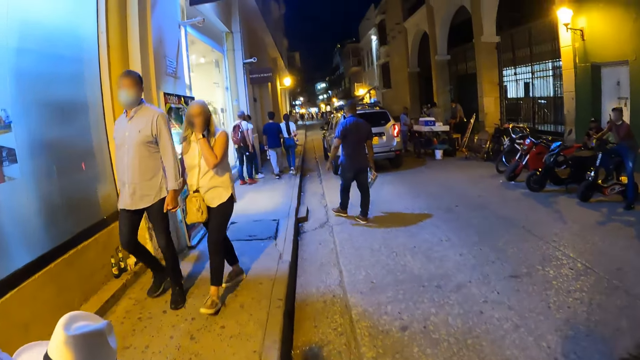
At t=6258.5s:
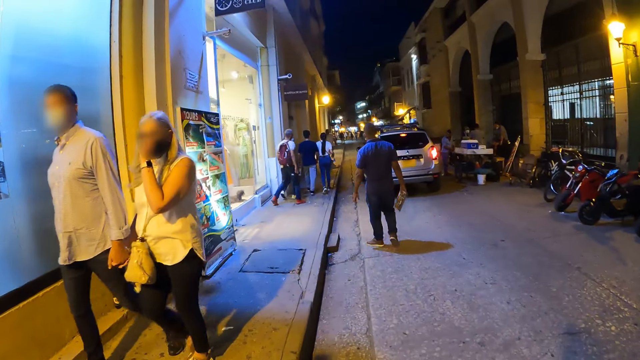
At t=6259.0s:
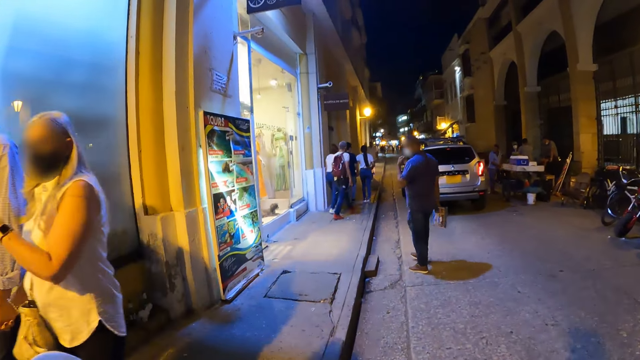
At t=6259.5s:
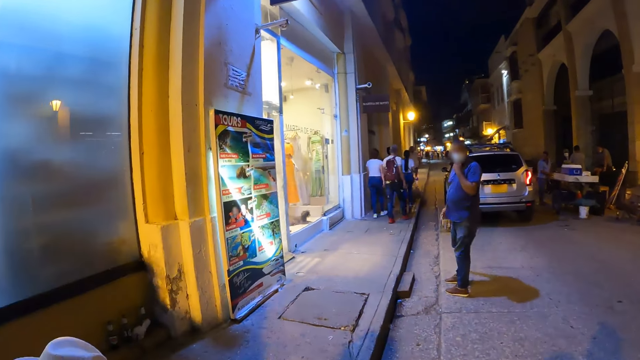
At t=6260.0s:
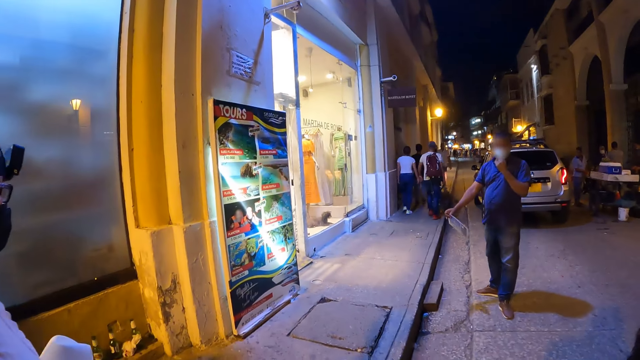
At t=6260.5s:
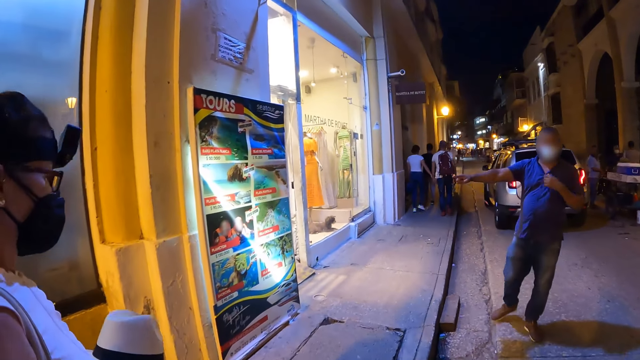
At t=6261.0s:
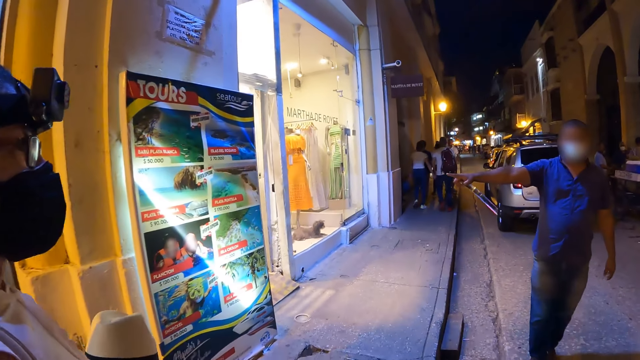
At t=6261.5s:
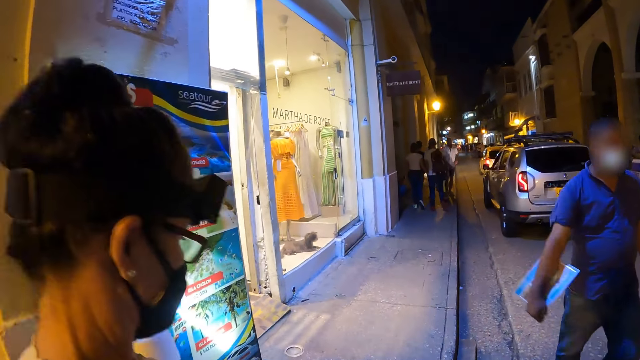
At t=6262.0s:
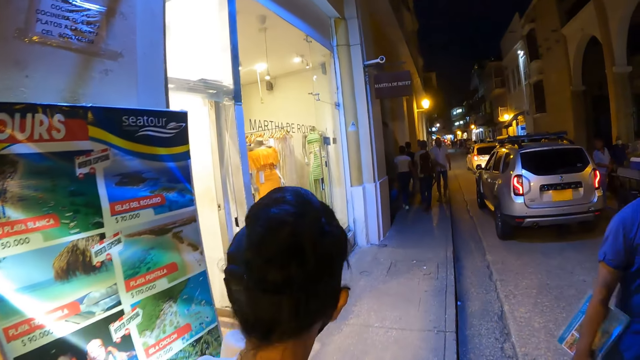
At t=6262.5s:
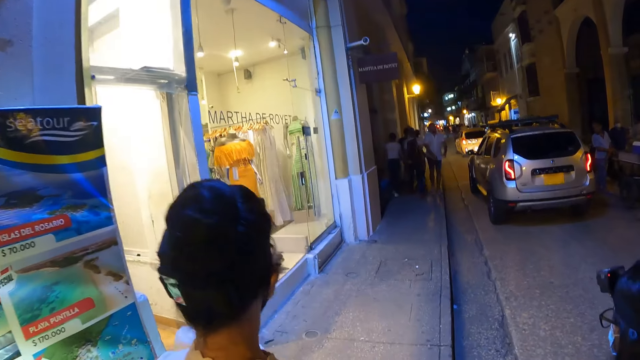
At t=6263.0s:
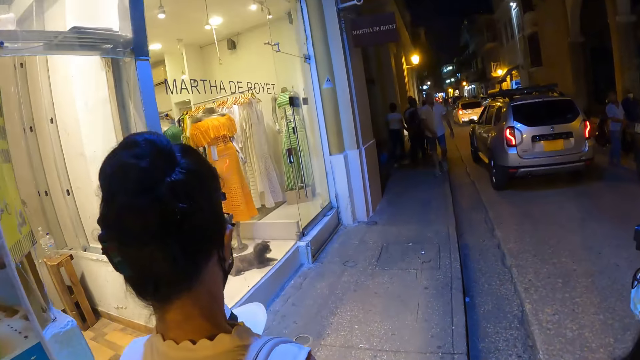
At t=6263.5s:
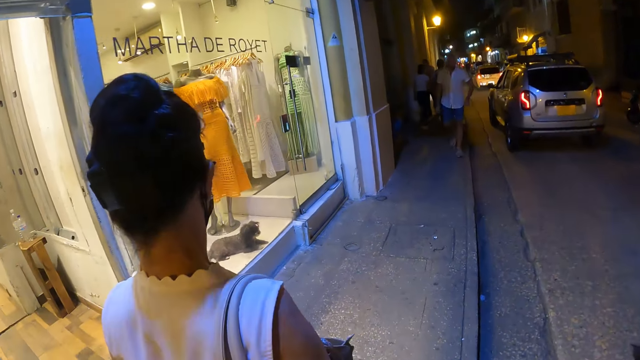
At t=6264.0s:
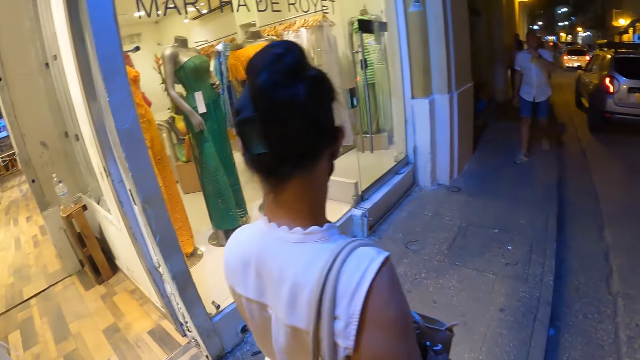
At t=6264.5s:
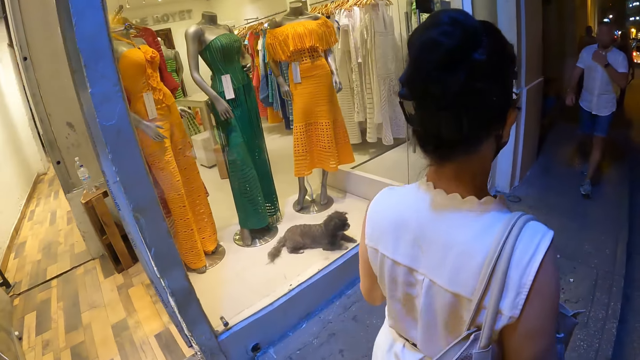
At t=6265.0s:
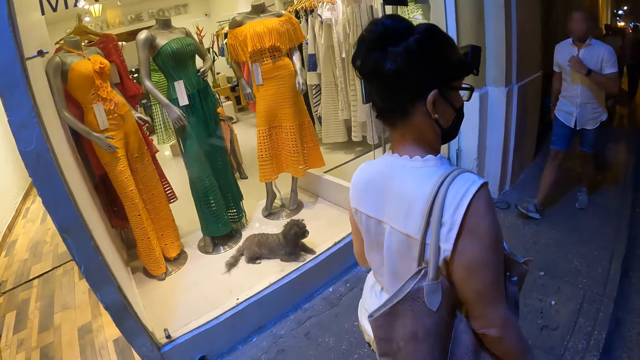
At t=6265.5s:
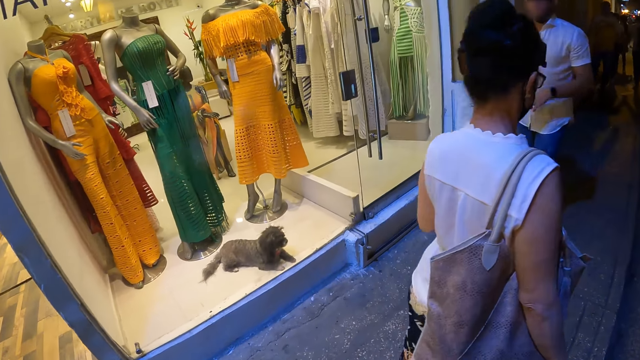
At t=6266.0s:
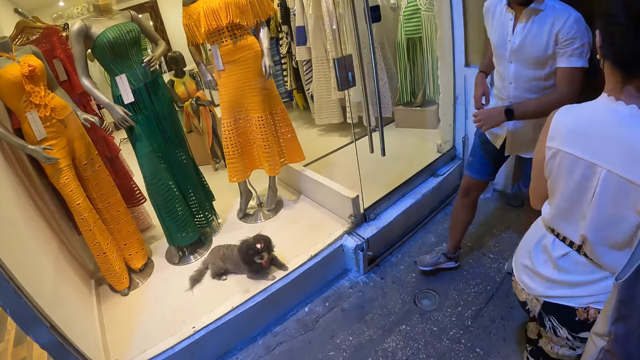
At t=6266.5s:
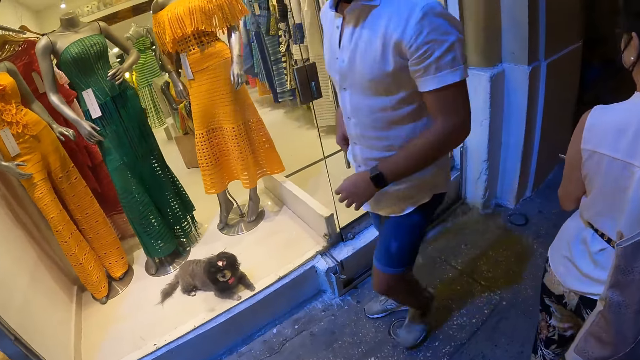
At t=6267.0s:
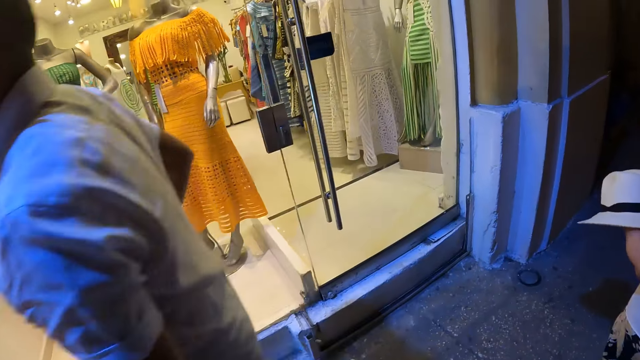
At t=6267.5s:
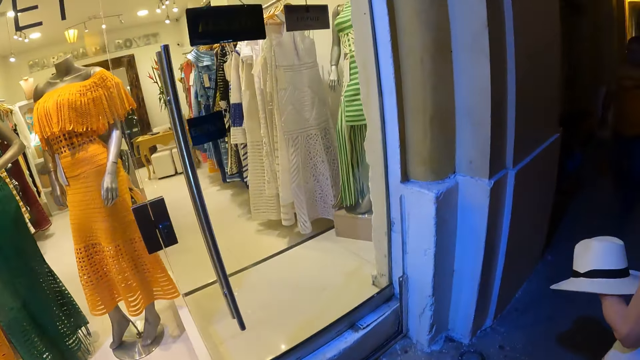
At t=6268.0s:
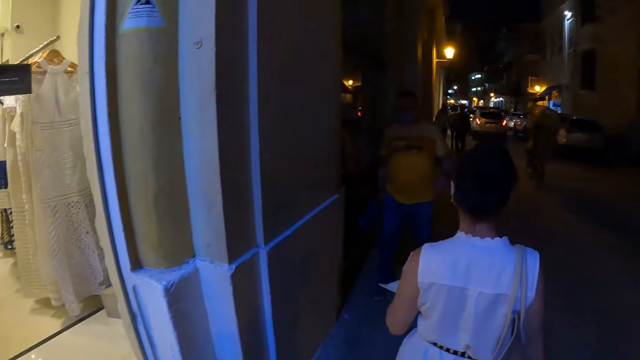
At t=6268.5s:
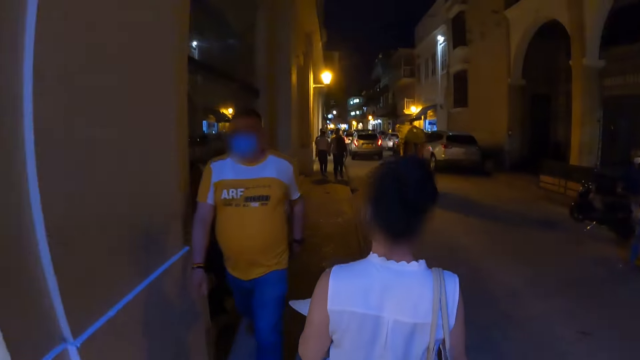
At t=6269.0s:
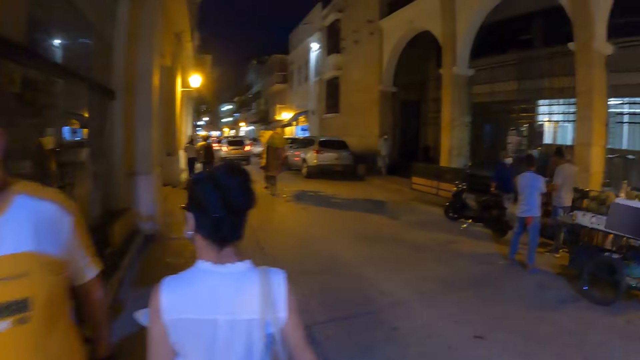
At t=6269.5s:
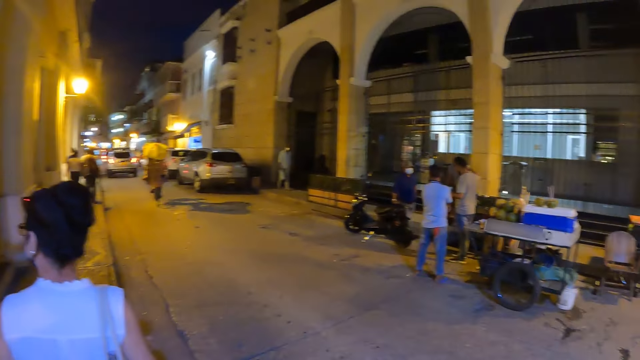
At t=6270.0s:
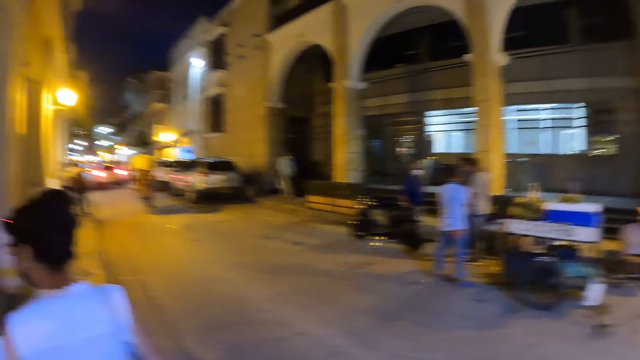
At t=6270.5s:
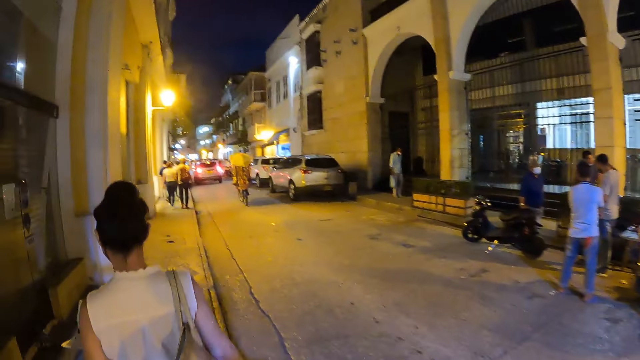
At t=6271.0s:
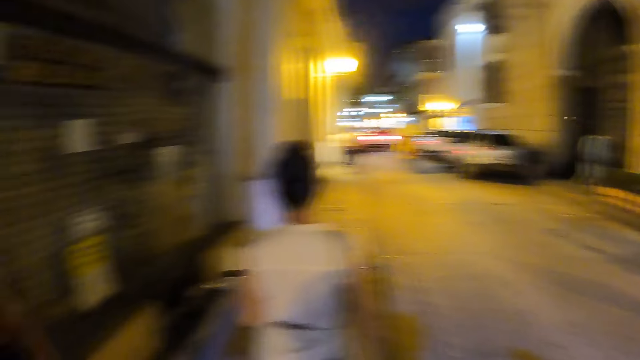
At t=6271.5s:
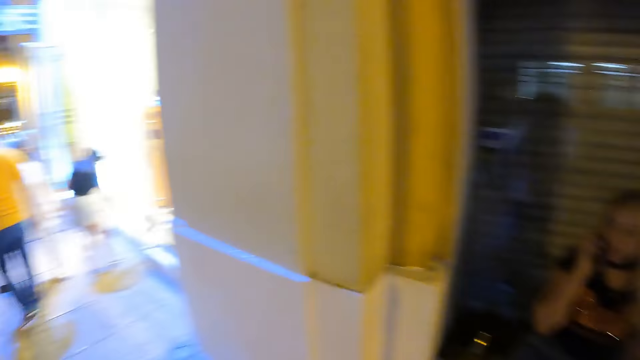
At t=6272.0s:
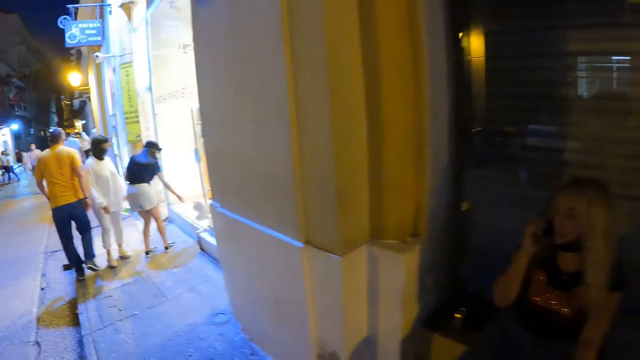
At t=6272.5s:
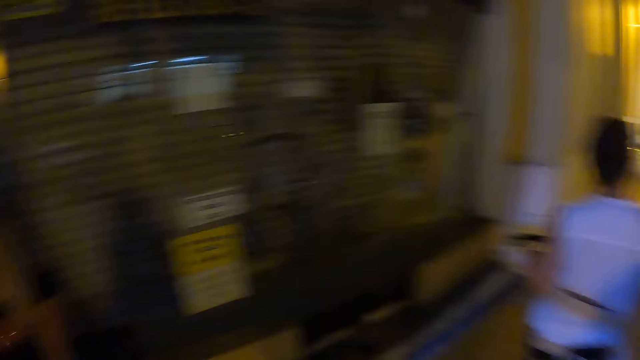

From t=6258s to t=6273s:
The camera wearer walks on the streets. They look around. They walk on the streets.

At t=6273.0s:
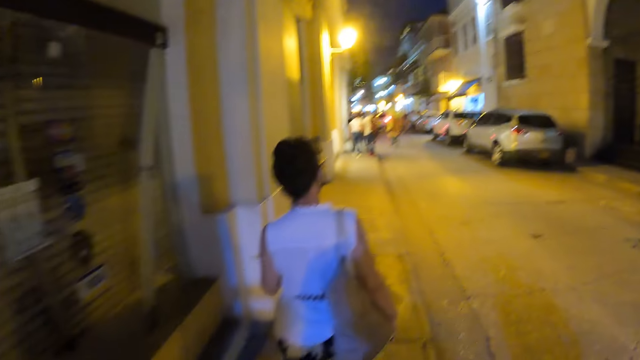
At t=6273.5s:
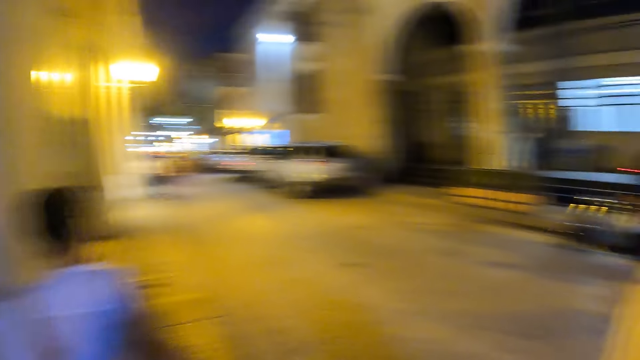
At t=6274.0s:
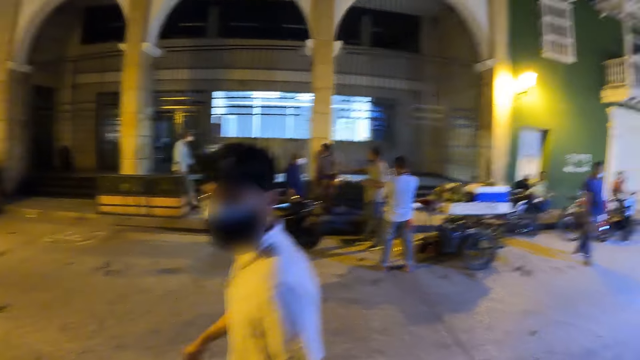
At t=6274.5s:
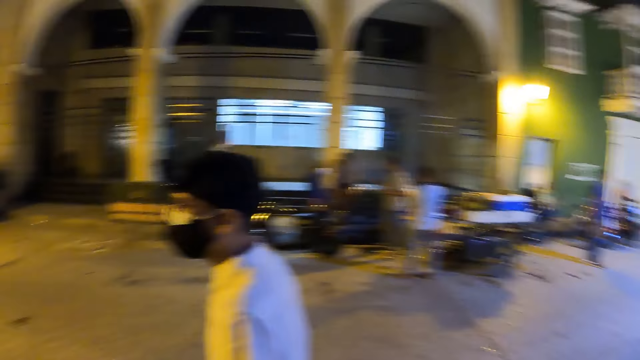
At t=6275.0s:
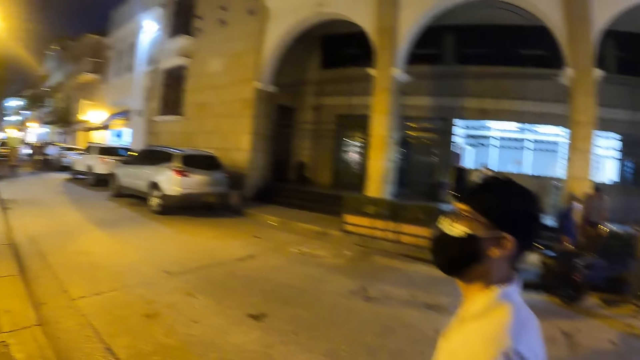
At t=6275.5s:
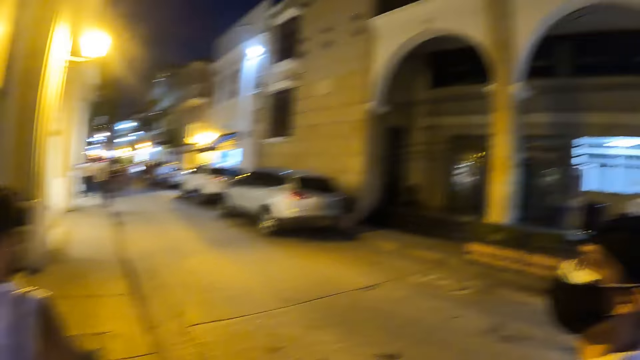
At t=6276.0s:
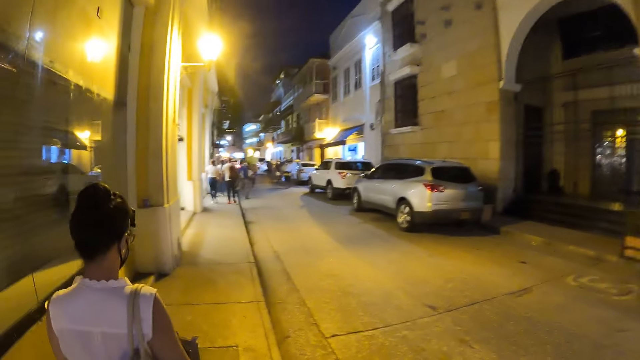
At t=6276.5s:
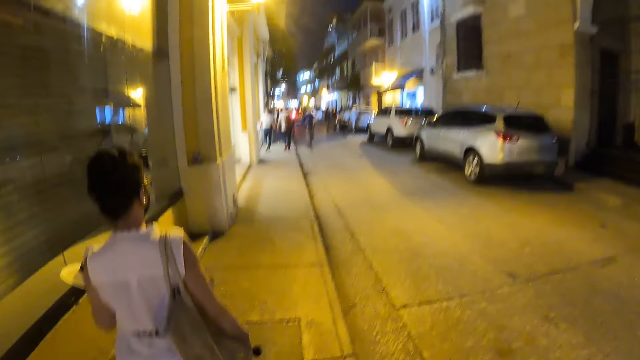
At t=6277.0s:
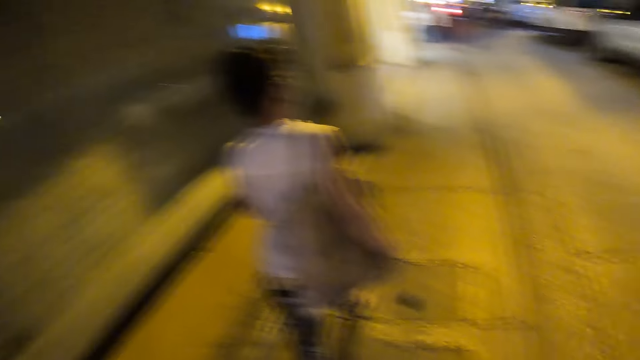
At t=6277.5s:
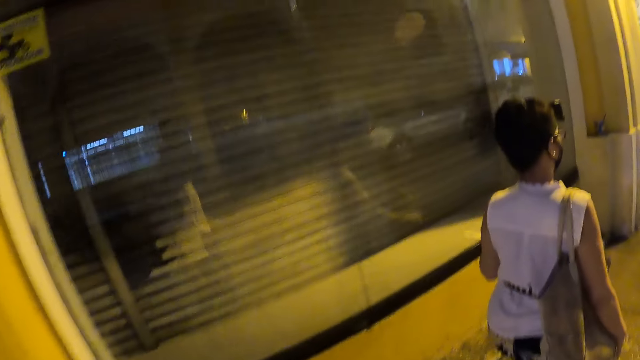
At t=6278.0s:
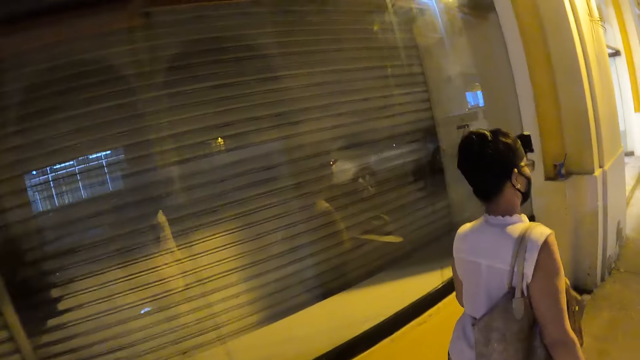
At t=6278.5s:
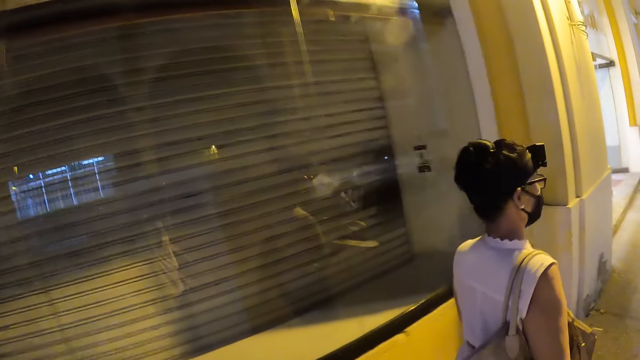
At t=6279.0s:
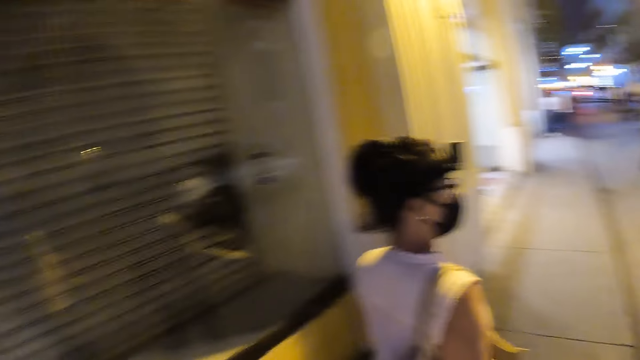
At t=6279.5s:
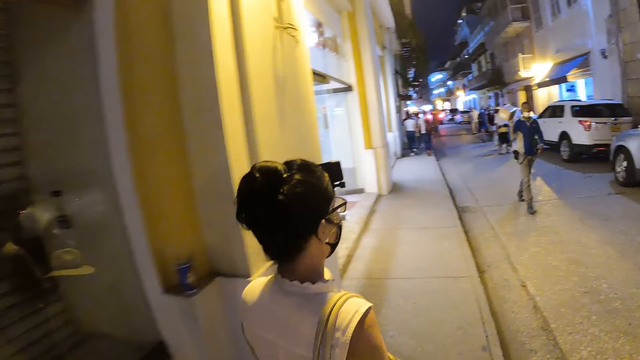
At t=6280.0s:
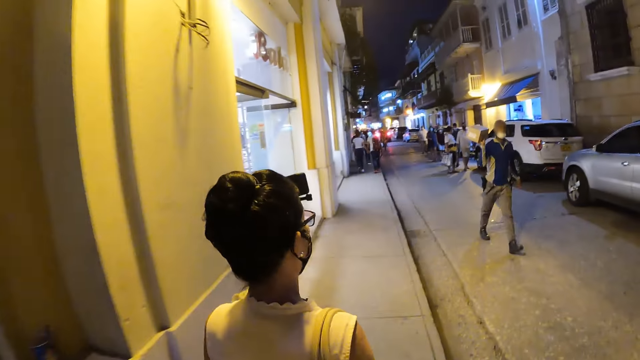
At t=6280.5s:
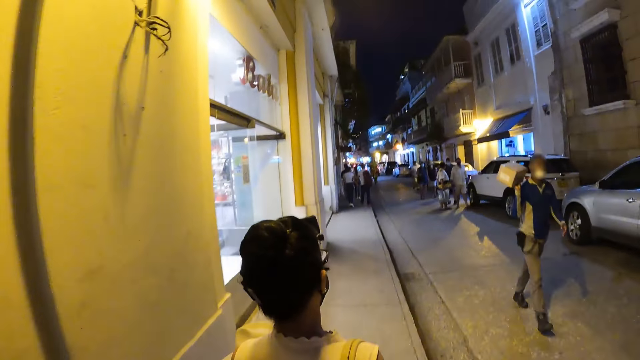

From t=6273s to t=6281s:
The camera wearer looks around.
